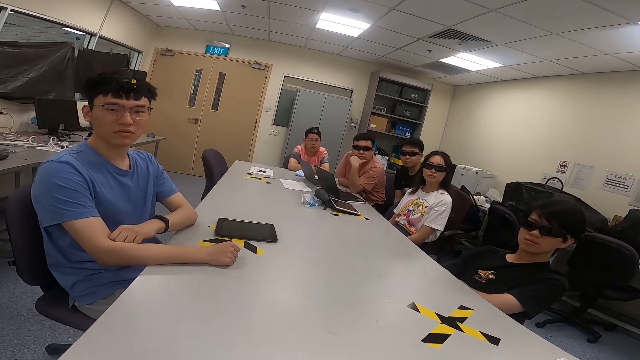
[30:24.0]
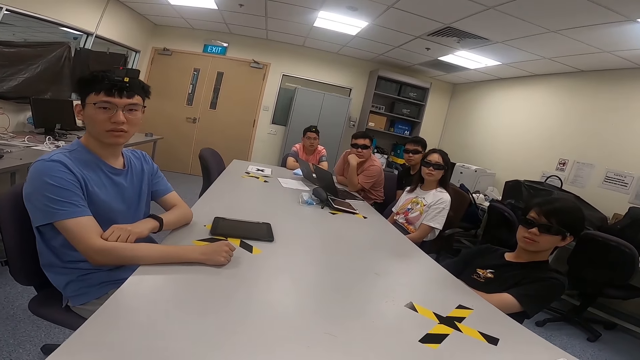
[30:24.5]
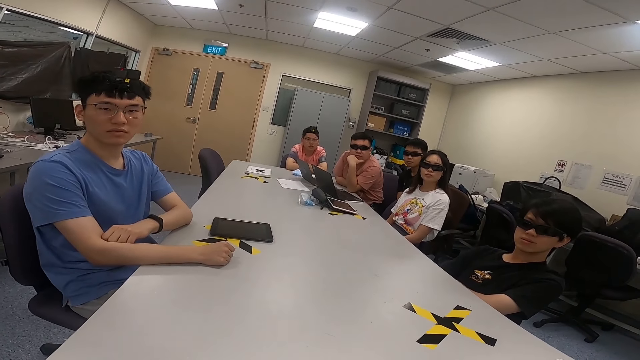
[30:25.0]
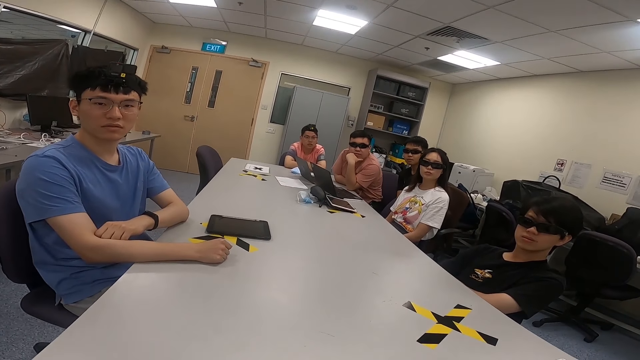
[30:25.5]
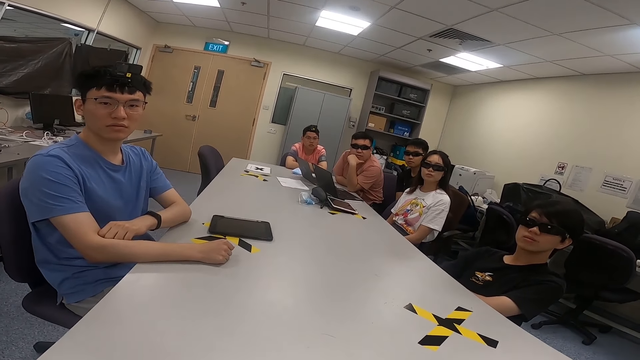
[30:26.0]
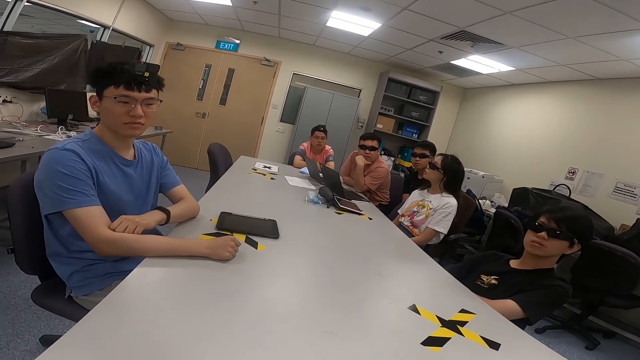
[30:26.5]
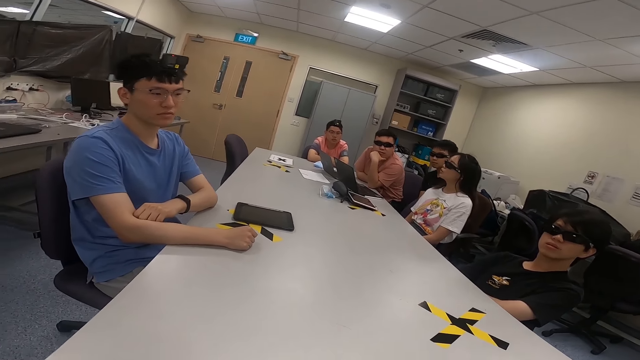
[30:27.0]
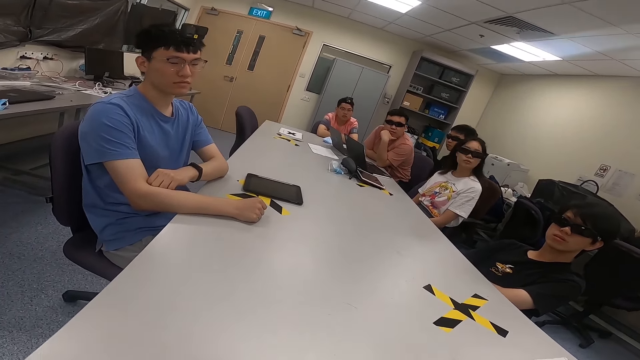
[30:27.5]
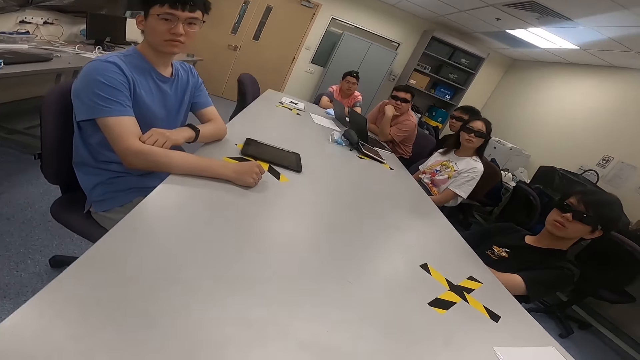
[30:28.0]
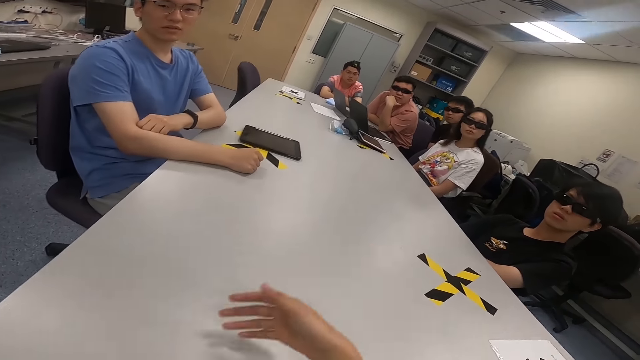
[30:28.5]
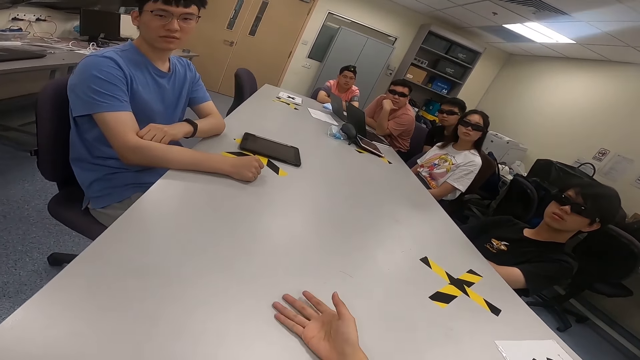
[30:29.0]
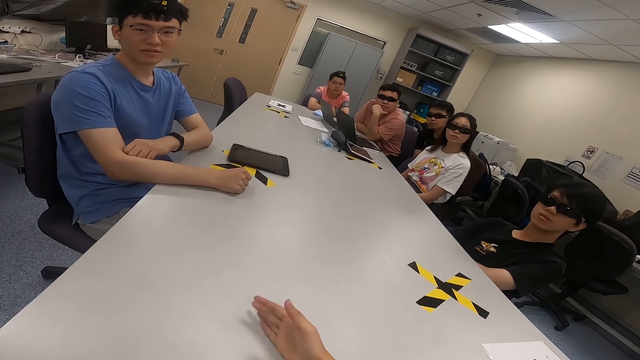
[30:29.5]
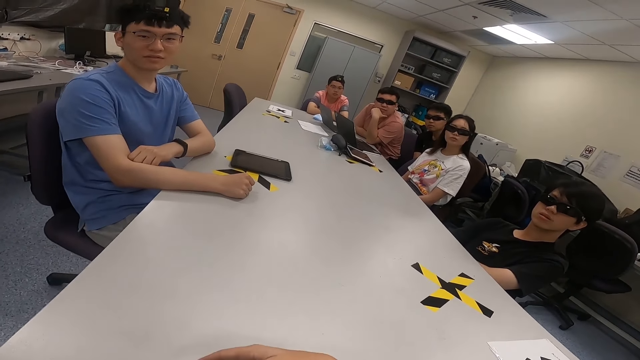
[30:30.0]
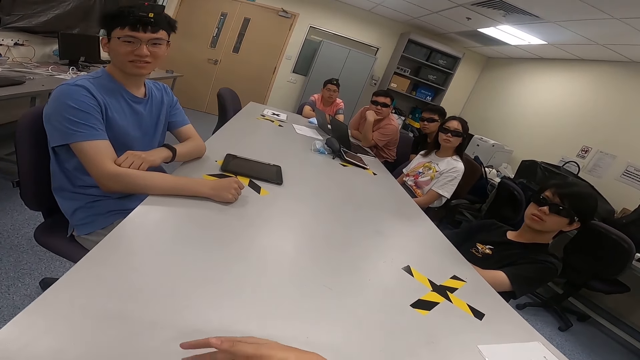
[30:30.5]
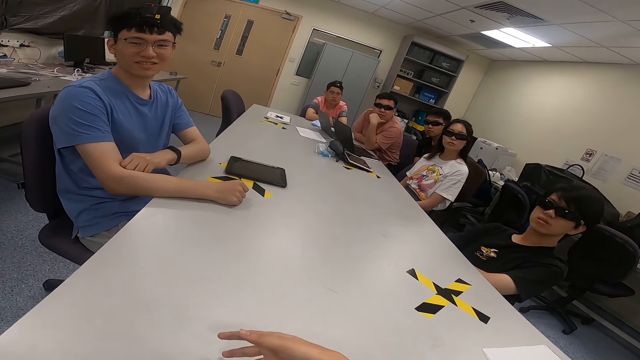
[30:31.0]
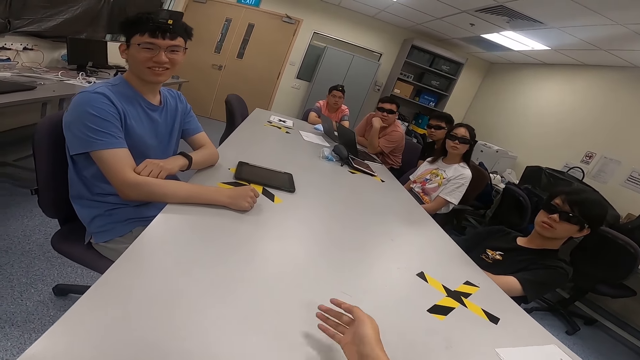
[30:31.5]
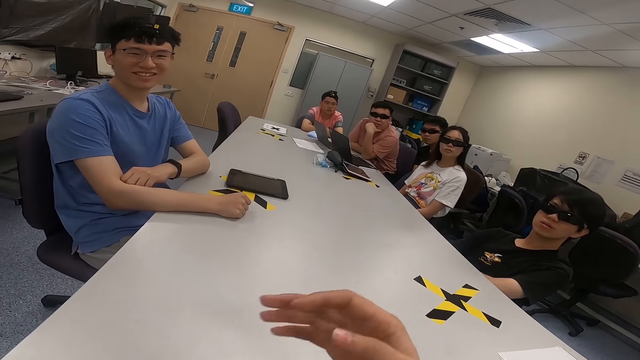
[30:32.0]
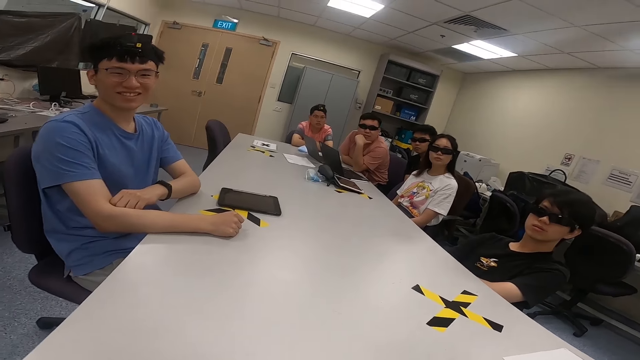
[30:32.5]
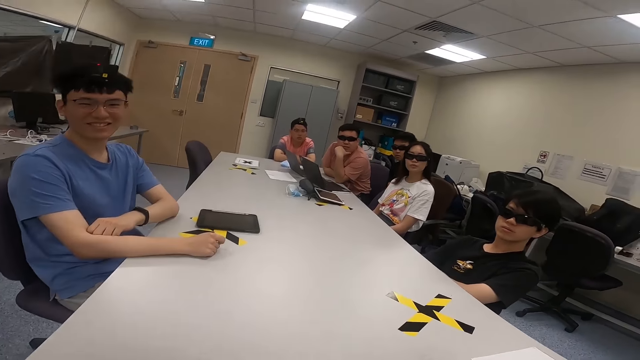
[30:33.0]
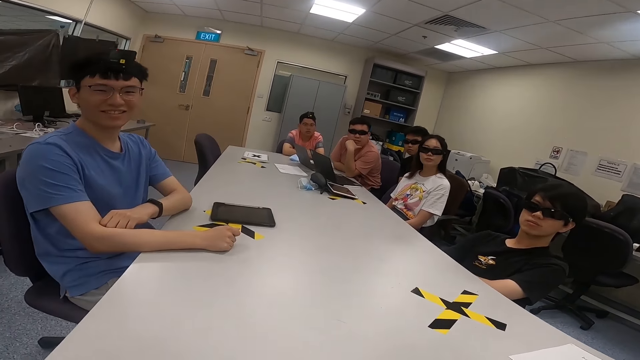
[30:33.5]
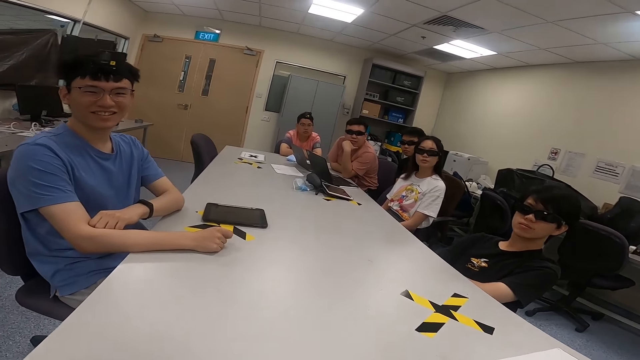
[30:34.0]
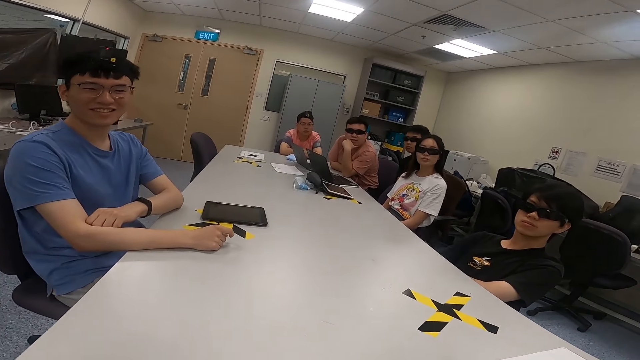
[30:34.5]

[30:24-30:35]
A man nods his head. The camera wearer moves his right hand. He moves his right hand on the table.

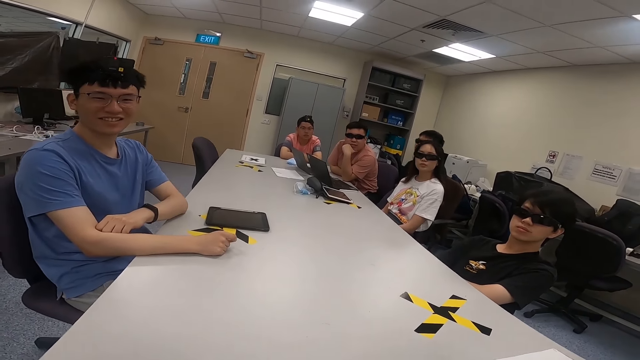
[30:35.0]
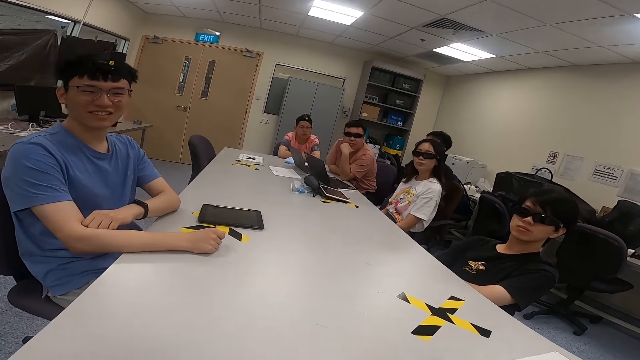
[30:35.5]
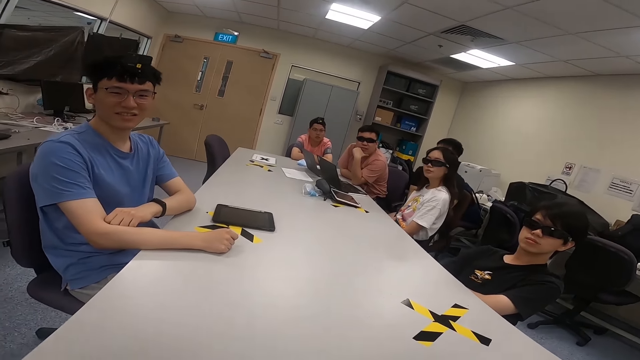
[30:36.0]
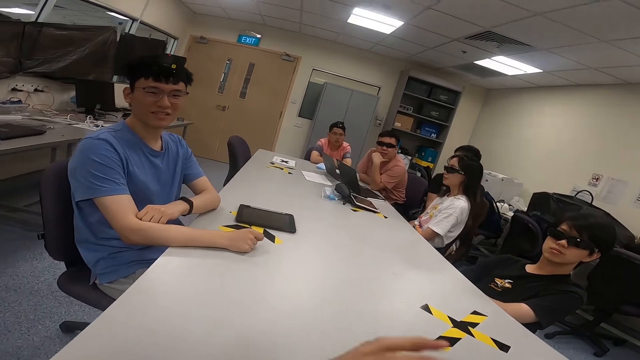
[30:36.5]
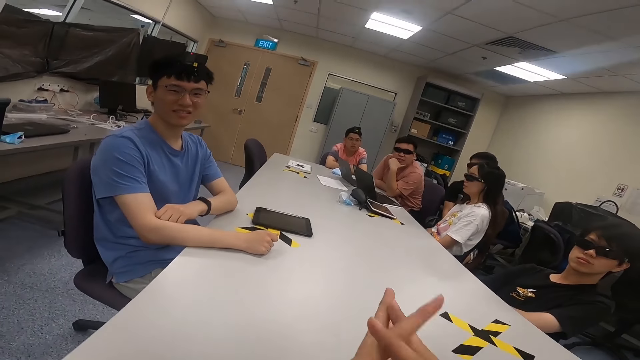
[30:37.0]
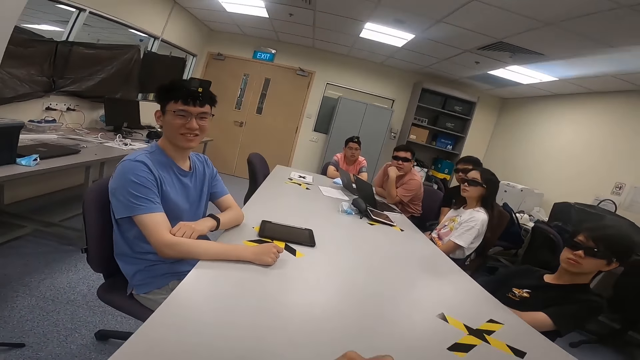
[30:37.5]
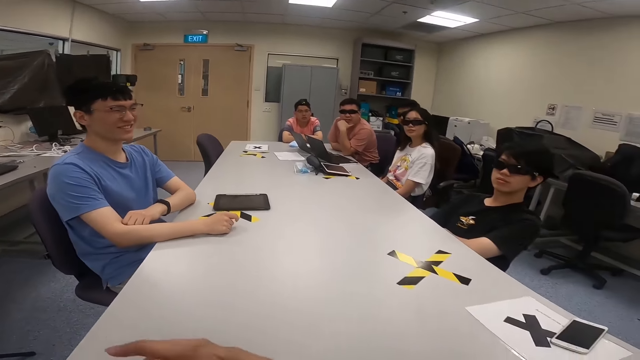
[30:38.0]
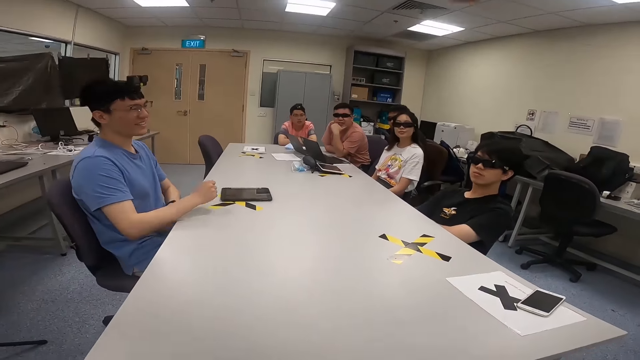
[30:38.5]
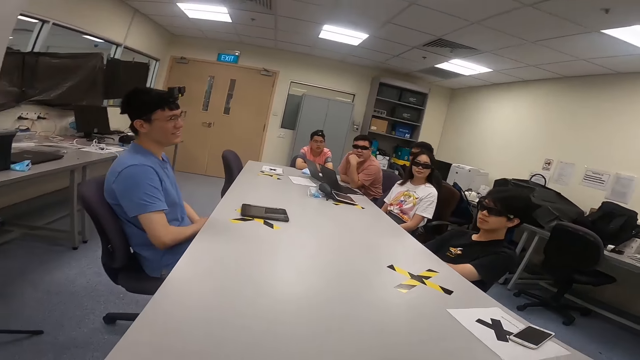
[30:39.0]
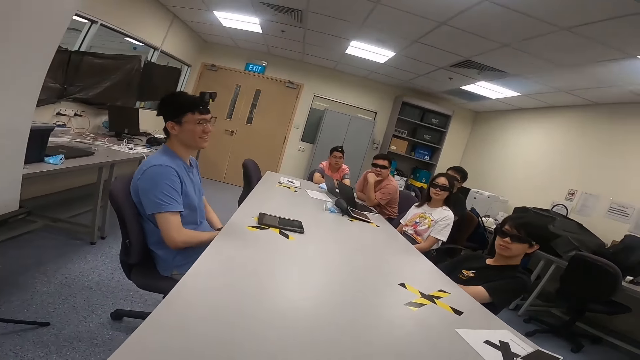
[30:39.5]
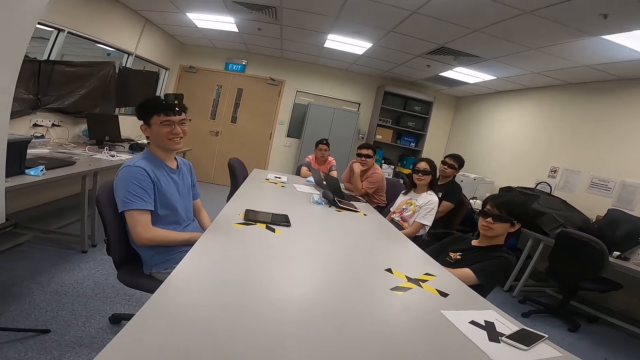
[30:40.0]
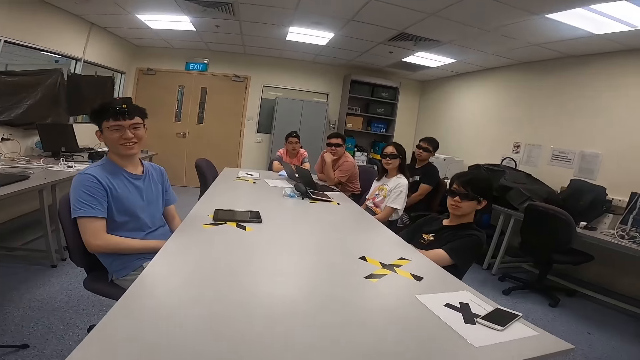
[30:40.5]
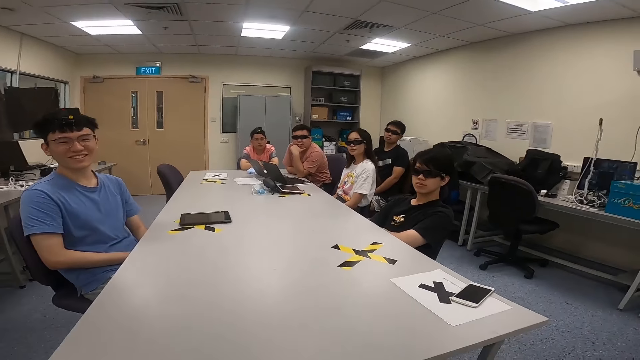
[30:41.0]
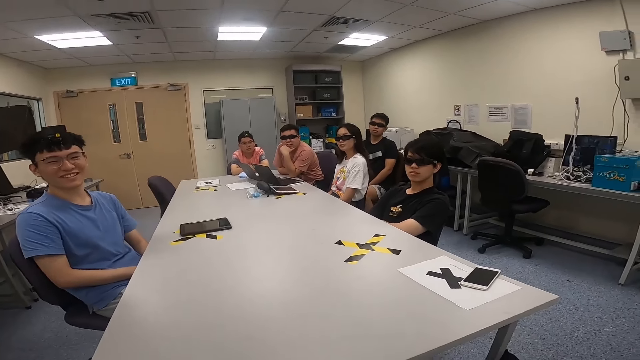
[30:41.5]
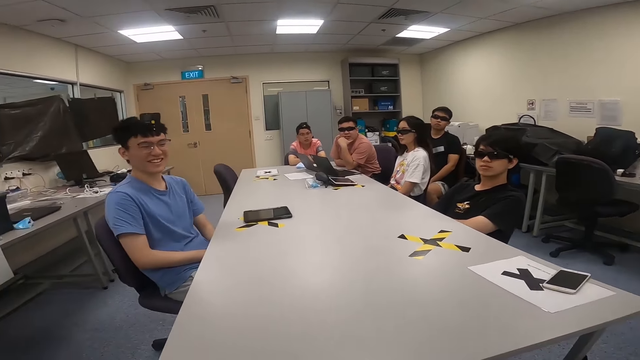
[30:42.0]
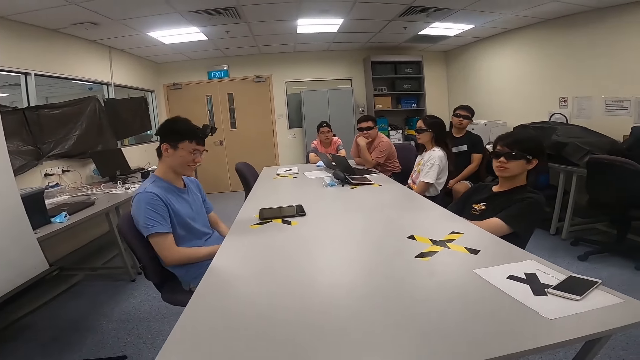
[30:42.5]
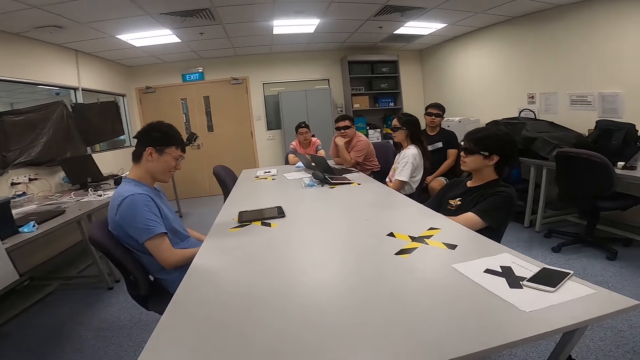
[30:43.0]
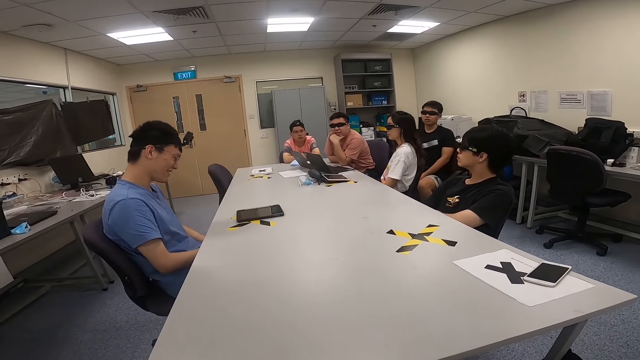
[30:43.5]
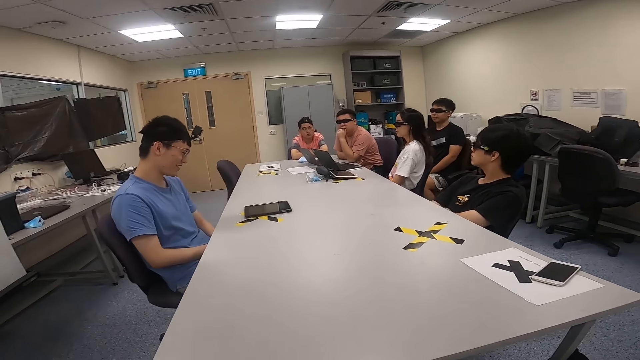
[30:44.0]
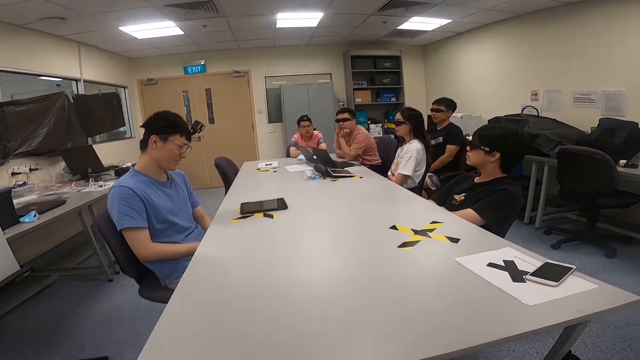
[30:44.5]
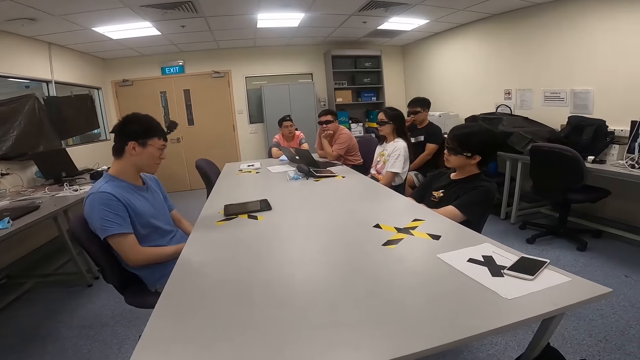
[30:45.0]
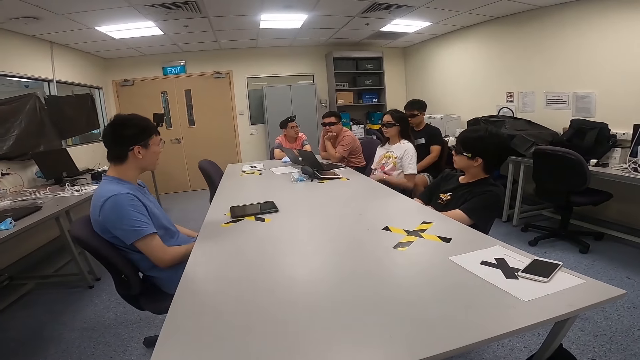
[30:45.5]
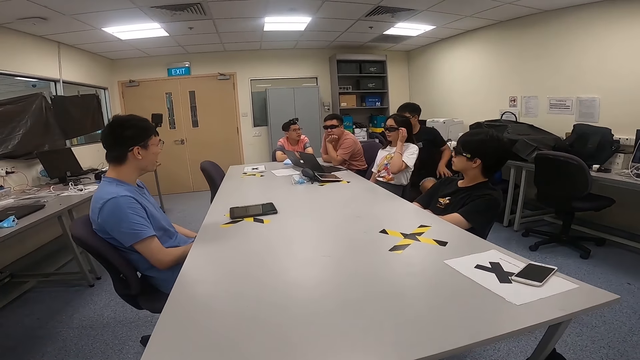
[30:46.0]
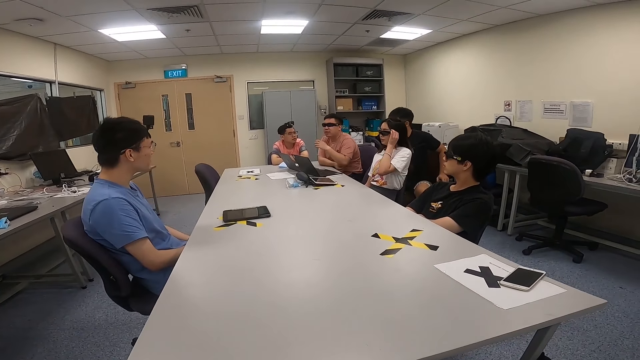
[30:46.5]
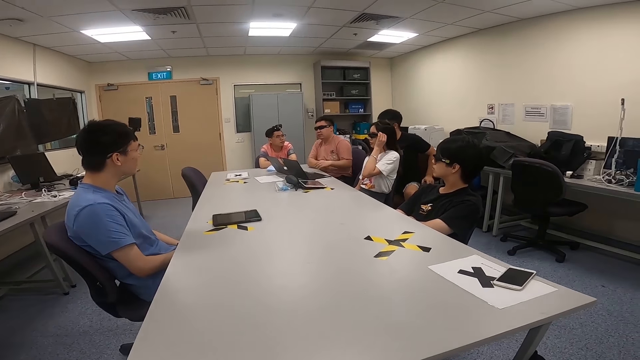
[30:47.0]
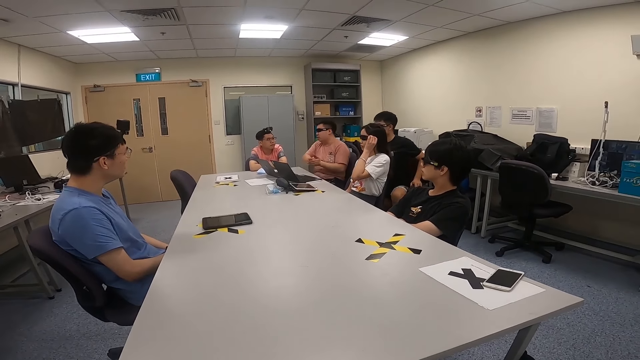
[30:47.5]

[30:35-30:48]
A woman swings on a chair. The camera wearer holds his hands together, moves hands and lifts hands. A man moves on a chair. Another man swings on a chair. The woman touches her sunglasses. The woman swings on the chair and holds her glasses.
